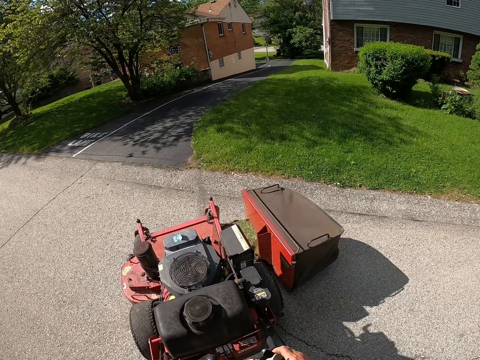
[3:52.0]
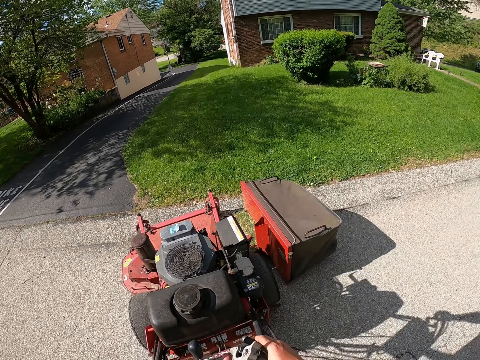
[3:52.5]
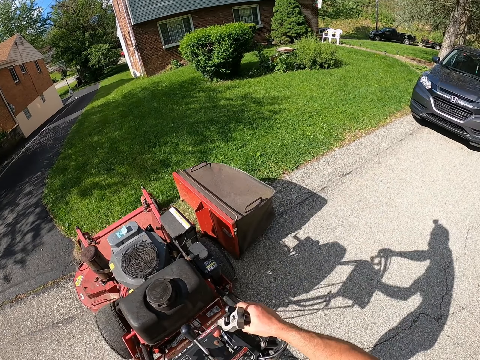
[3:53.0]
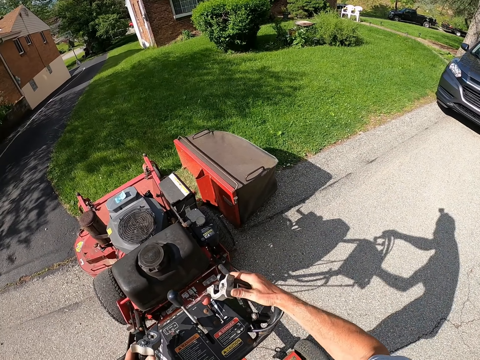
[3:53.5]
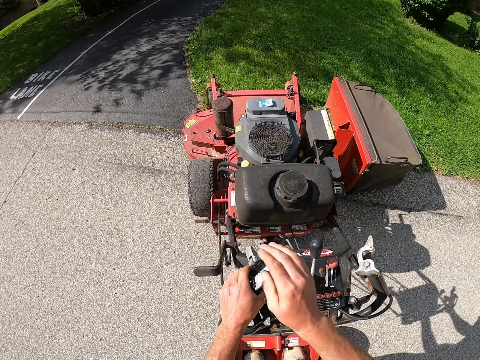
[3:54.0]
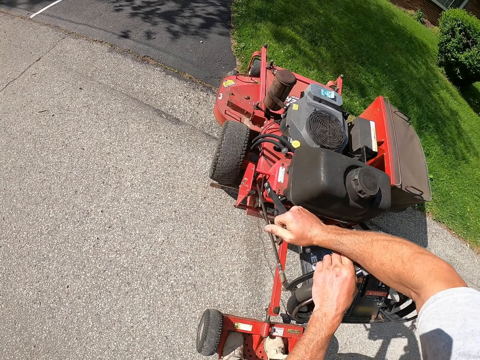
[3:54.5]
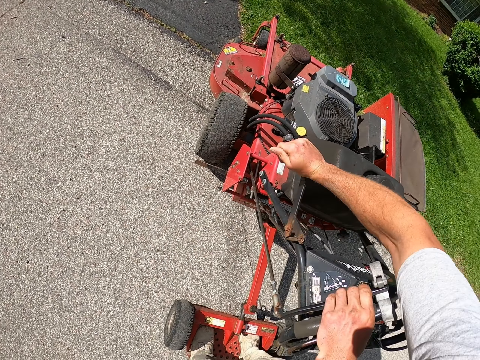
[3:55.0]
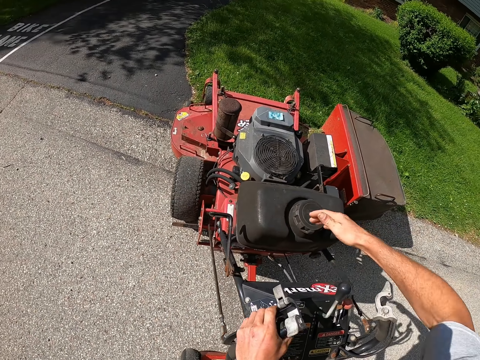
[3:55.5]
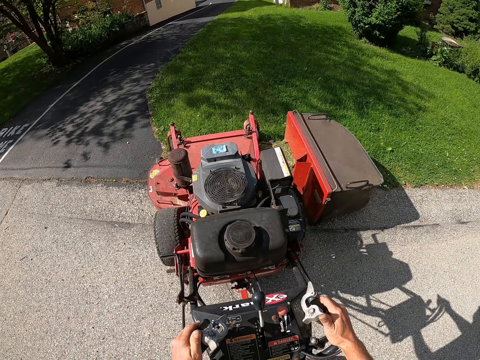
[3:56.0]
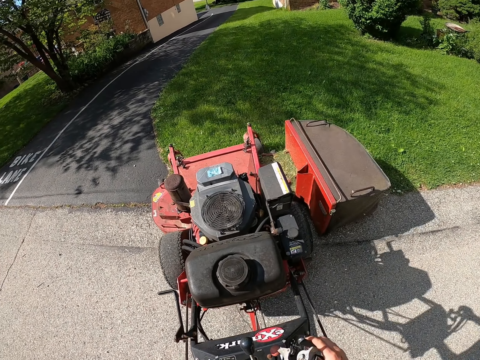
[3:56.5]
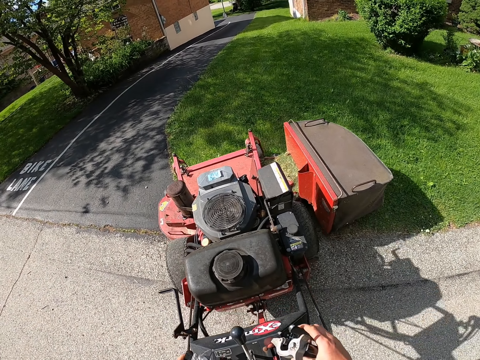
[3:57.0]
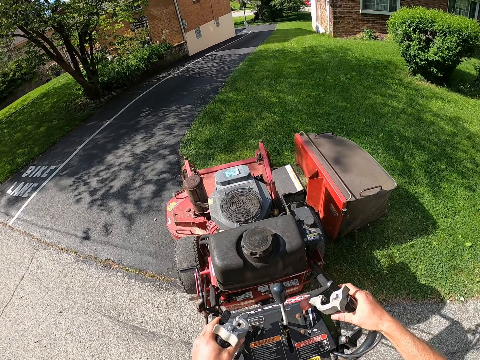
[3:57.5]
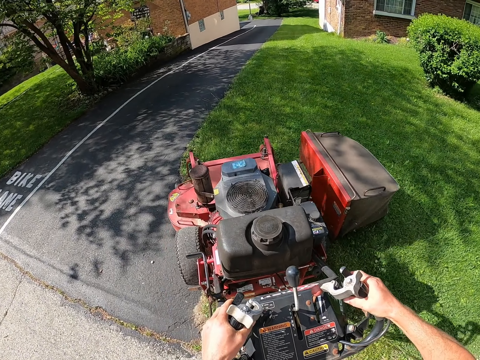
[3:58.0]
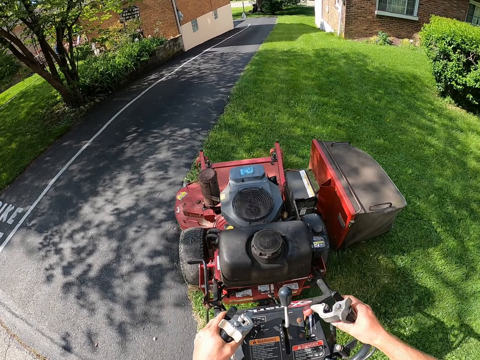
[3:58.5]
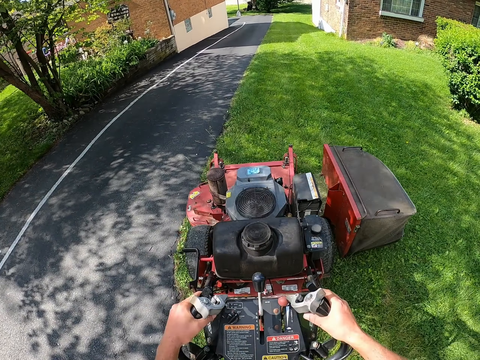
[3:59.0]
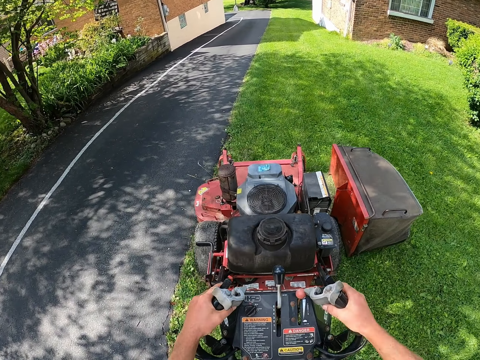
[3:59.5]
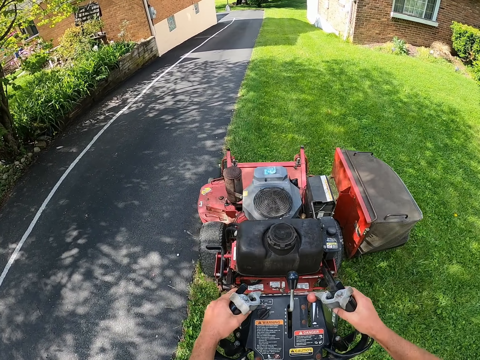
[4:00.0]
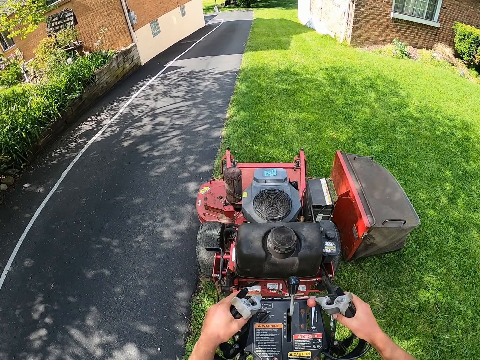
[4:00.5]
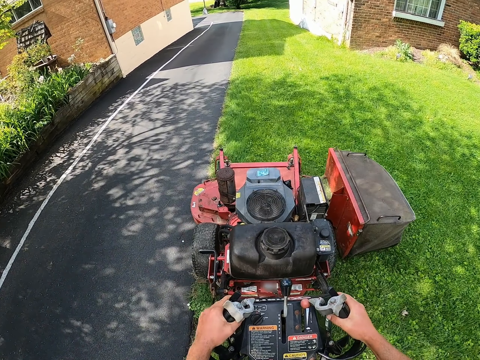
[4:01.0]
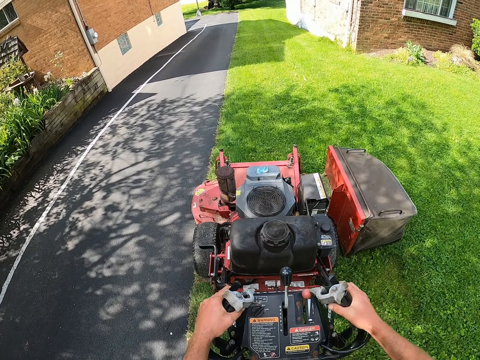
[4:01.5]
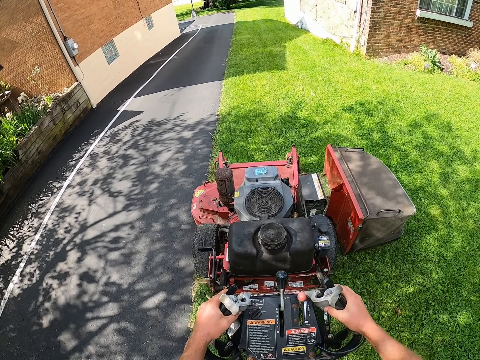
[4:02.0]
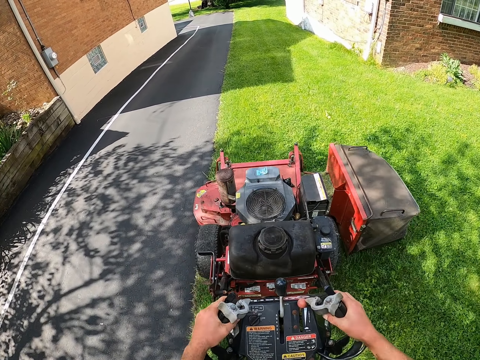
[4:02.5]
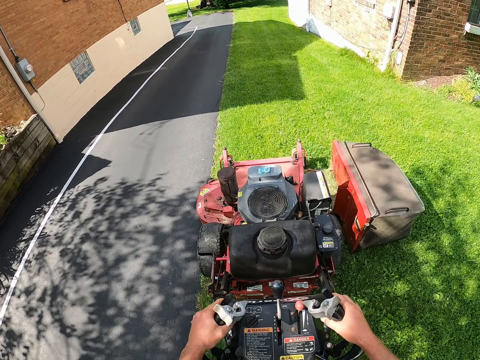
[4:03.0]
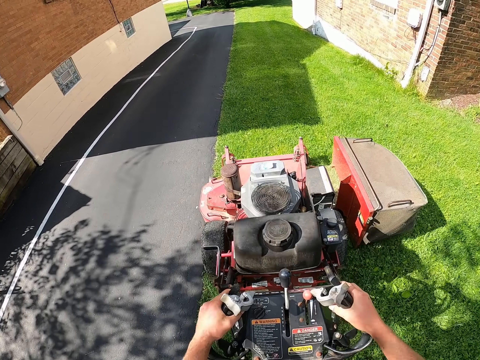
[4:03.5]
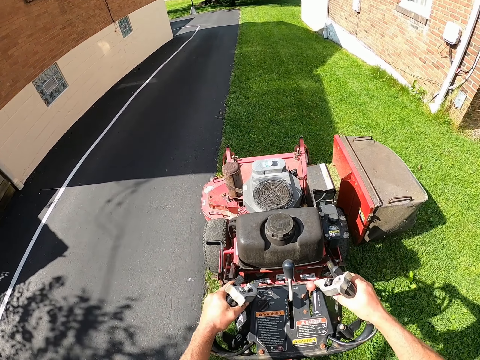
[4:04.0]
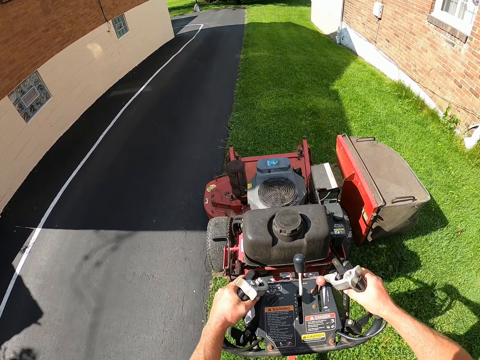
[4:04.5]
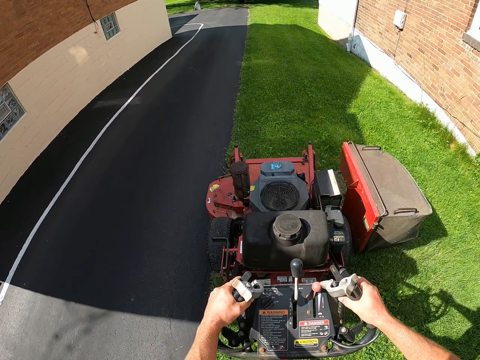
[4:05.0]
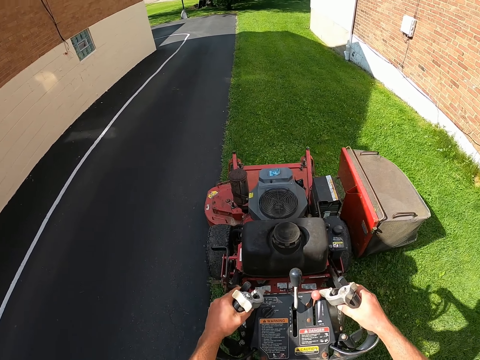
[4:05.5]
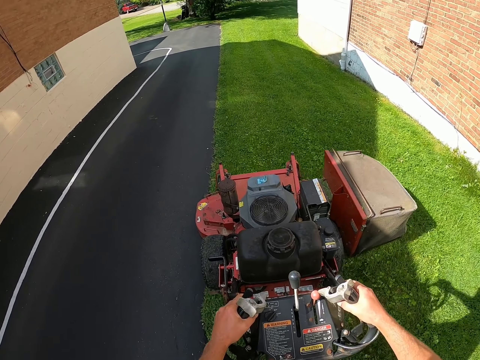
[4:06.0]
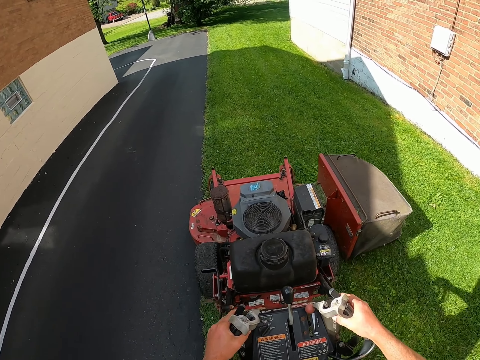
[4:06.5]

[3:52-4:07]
The camera wearer stops the grass cutting machine. They adjust the lawn mower. They move the grass cutting machine. They cut the grass with the lawn mower. They cut the grass.

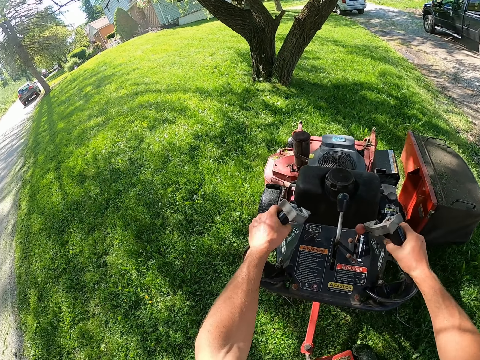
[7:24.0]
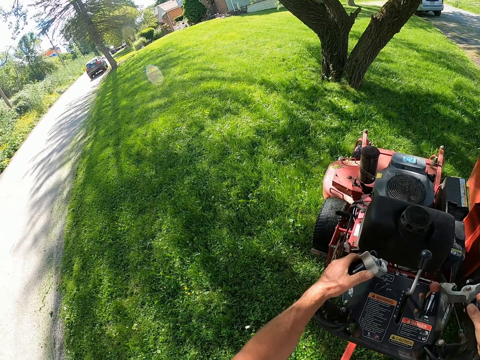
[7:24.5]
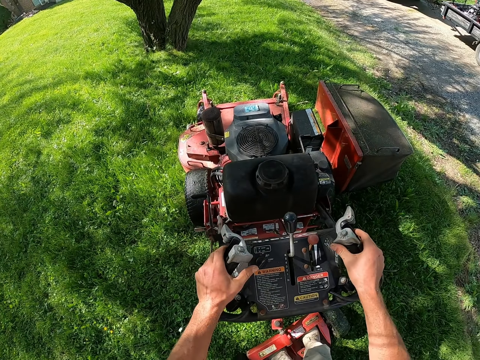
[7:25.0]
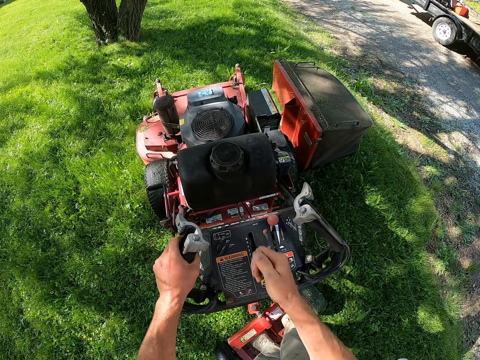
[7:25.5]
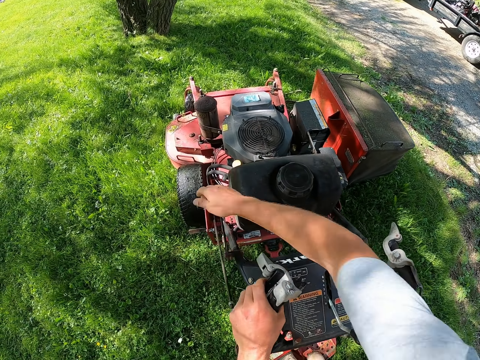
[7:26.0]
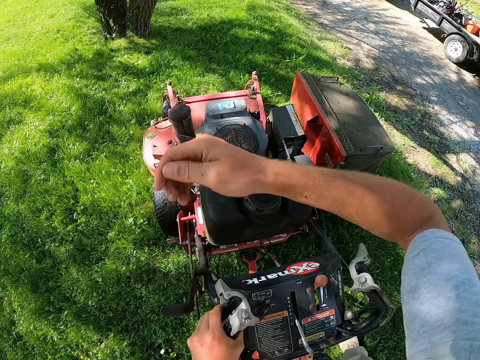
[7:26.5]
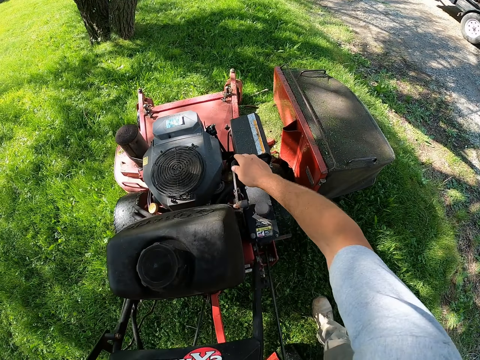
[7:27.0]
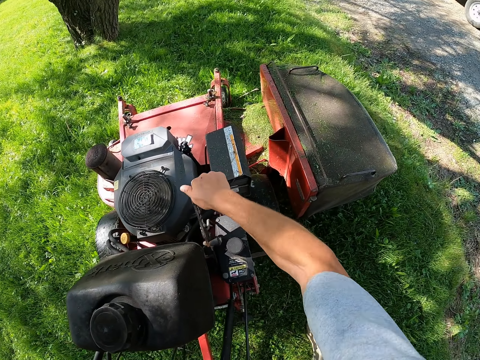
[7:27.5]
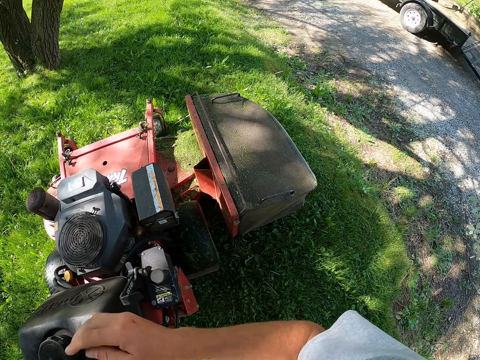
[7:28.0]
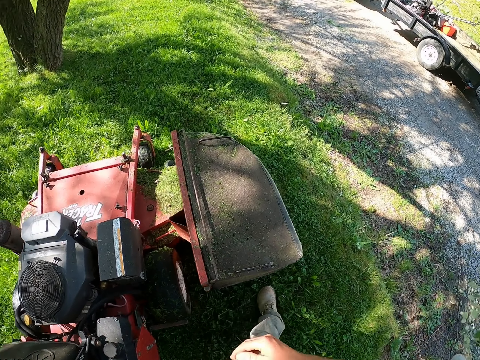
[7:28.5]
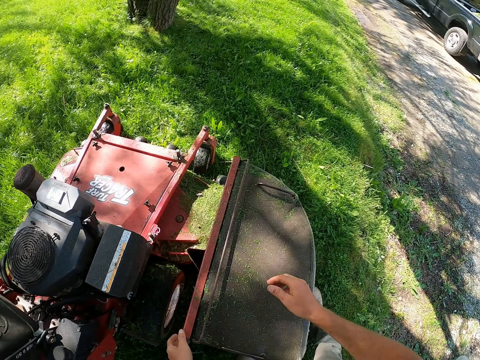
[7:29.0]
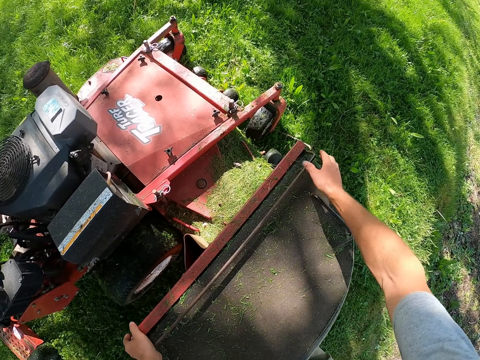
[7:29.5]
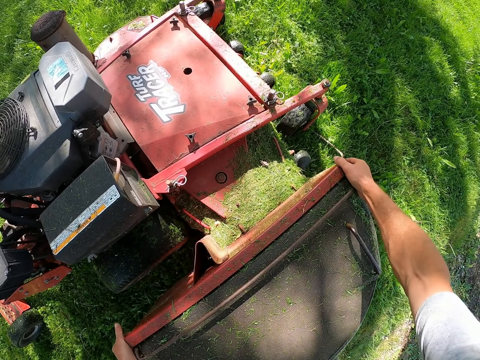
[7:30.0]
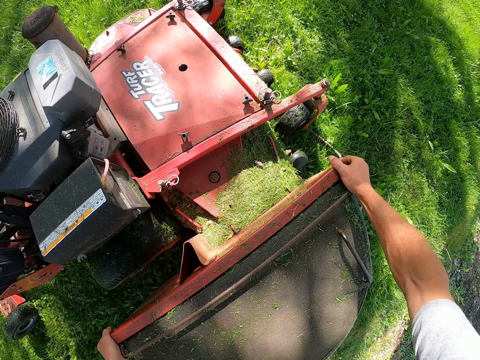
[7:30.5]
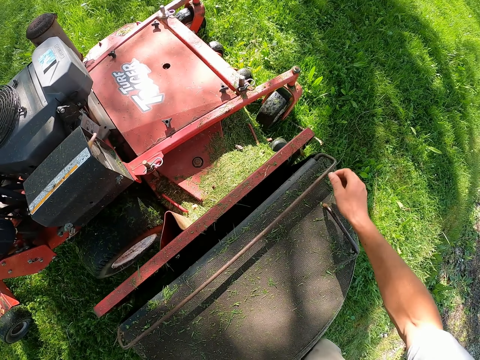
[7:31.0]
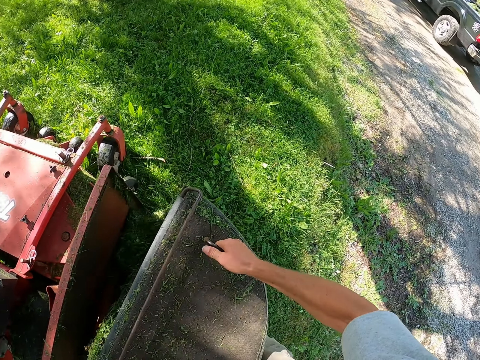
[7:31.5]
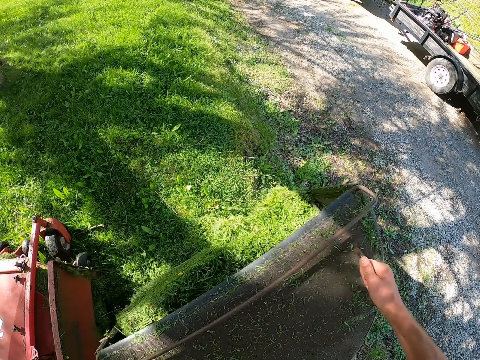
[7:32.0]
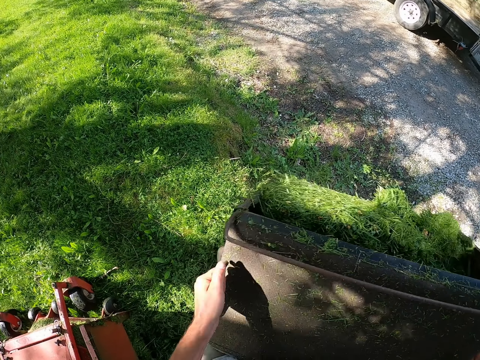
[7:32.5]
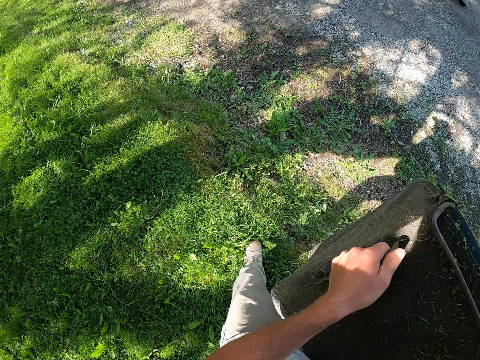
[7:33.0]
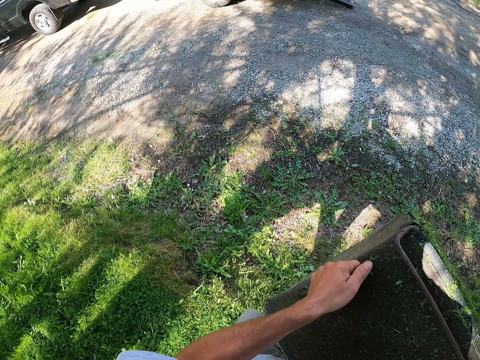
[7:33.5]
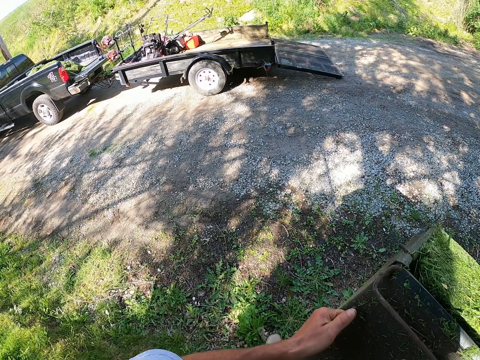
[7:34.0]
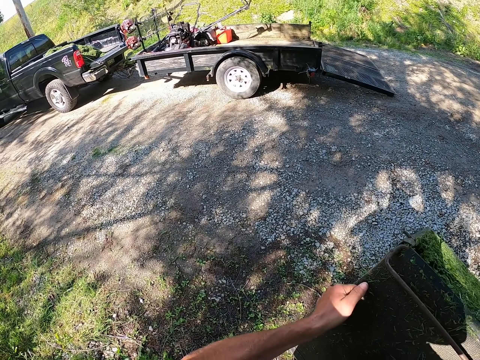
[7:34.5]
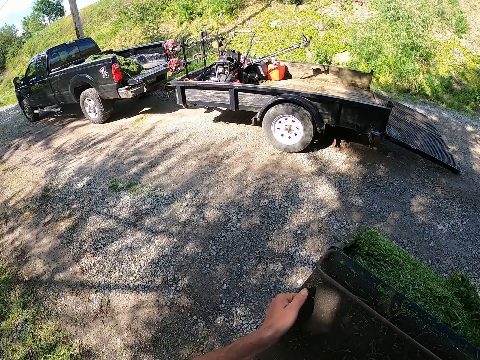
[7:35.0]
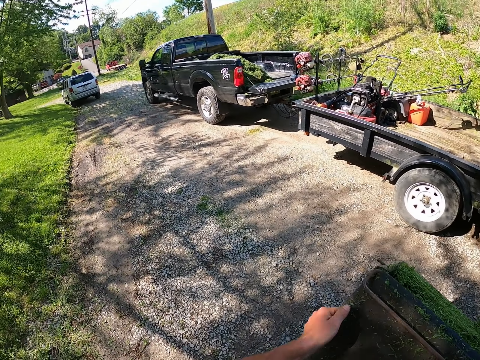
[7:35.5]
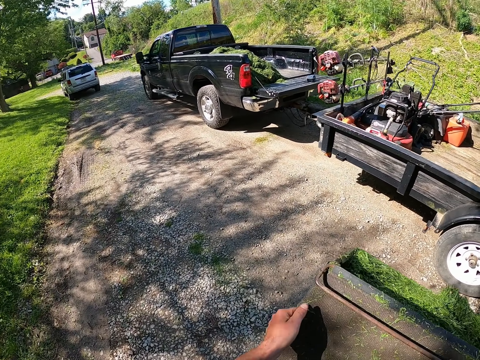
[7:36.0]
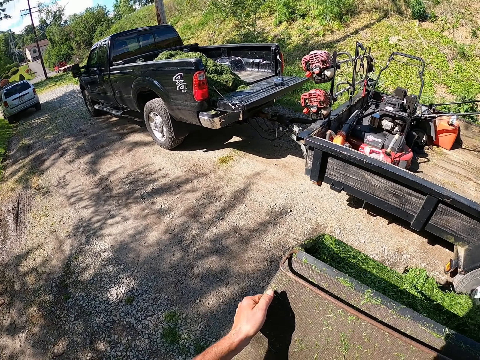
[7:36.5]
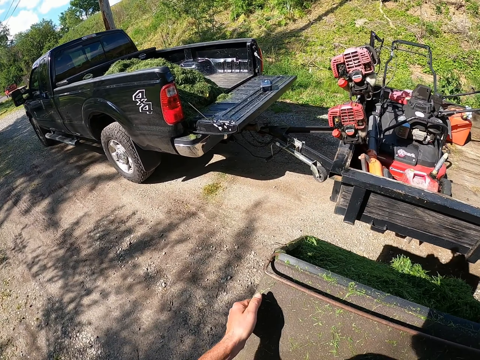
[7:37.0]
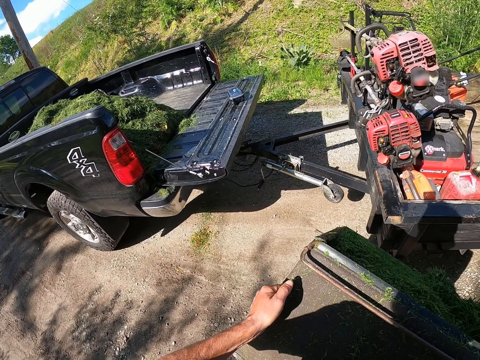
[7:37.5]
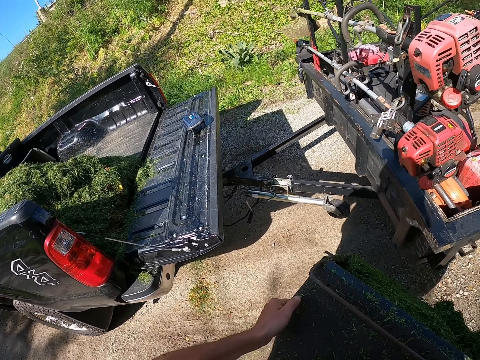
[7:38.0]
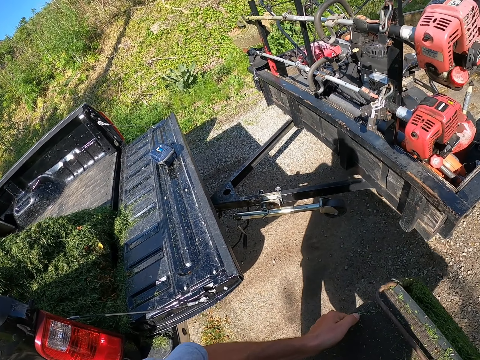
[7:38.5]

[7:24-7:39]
The camera wearer turns off the lawn mower. They hold a tire and put gear. They remove the bag of grass from the lawn mower. They pick the grass. They carry the bag of grass to the truck.
